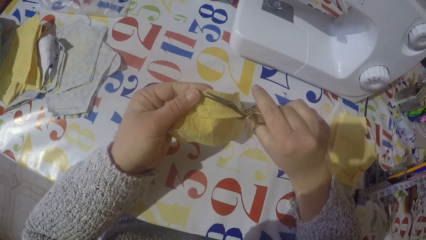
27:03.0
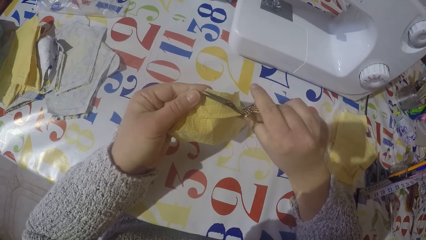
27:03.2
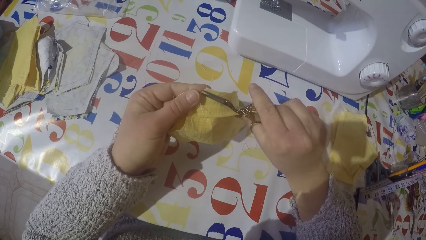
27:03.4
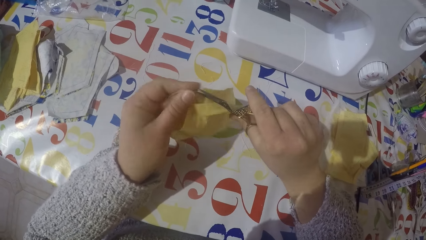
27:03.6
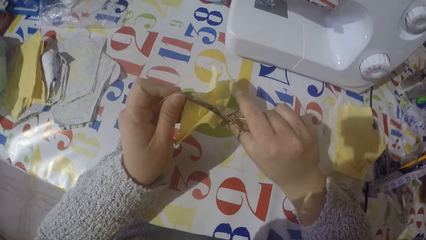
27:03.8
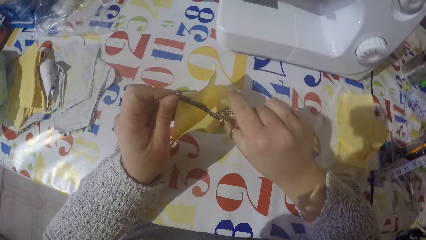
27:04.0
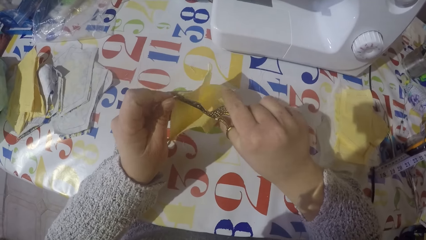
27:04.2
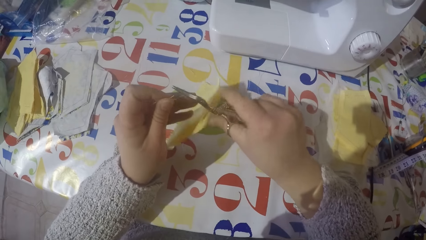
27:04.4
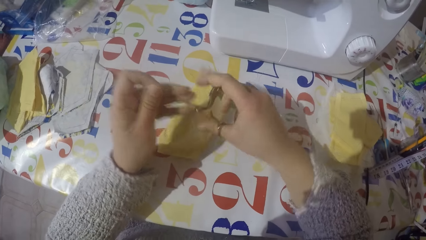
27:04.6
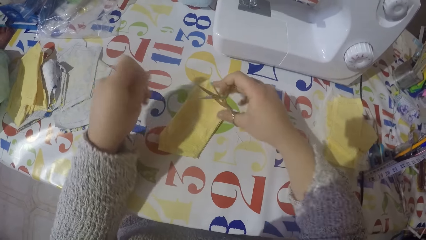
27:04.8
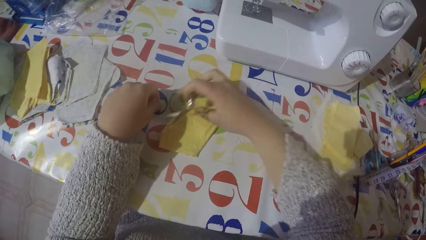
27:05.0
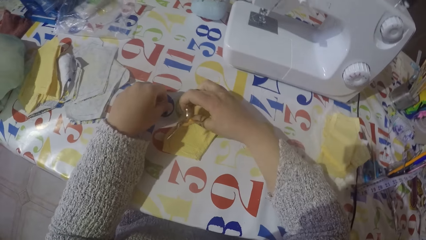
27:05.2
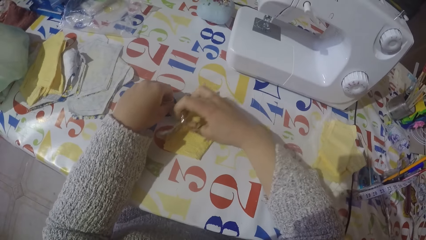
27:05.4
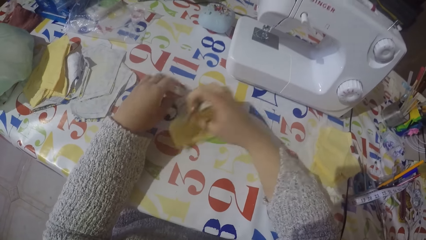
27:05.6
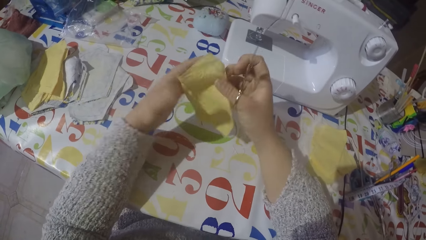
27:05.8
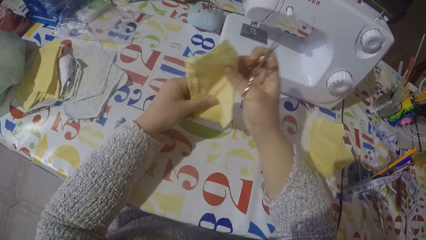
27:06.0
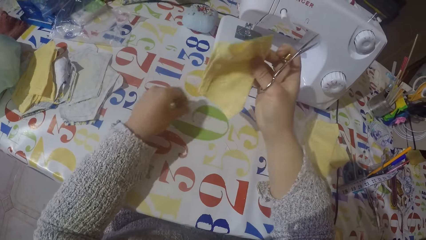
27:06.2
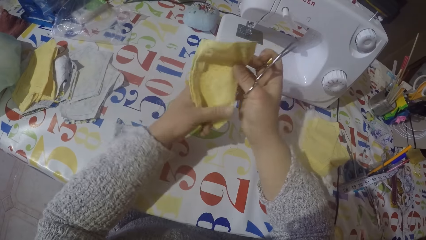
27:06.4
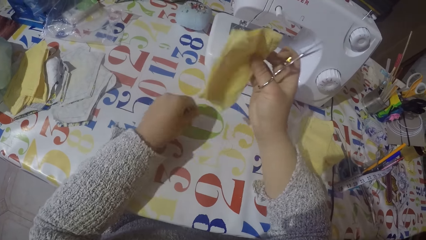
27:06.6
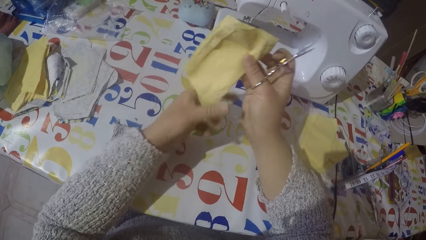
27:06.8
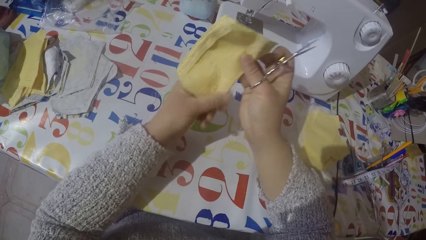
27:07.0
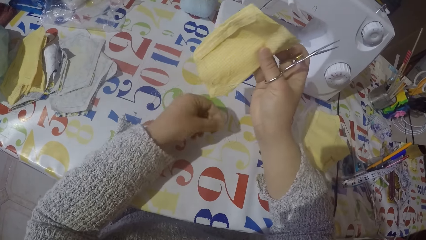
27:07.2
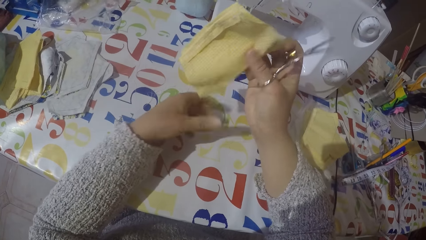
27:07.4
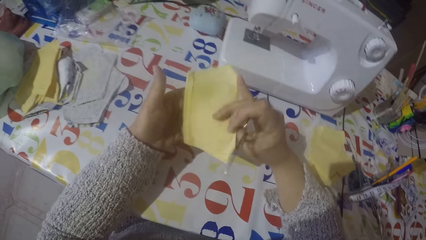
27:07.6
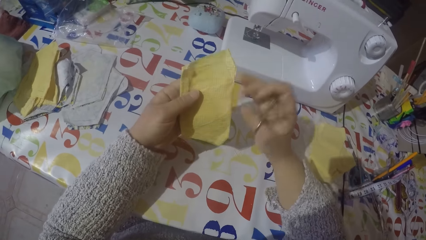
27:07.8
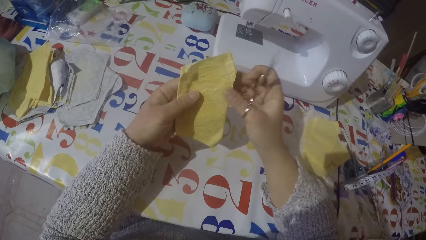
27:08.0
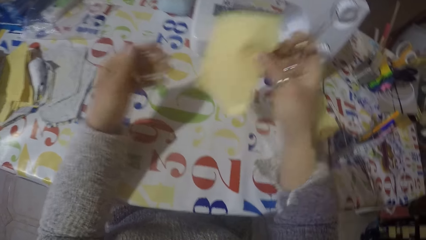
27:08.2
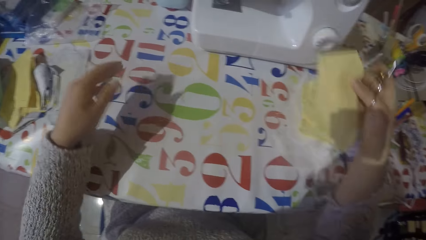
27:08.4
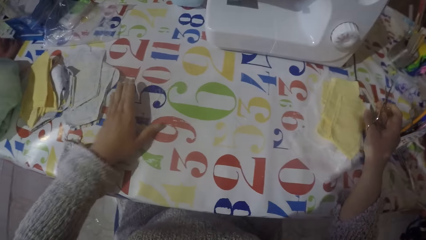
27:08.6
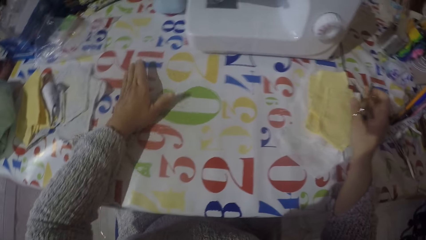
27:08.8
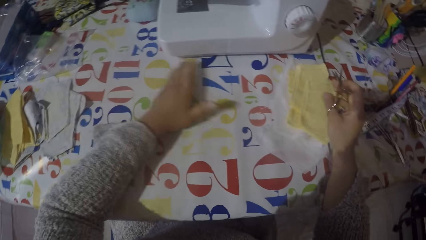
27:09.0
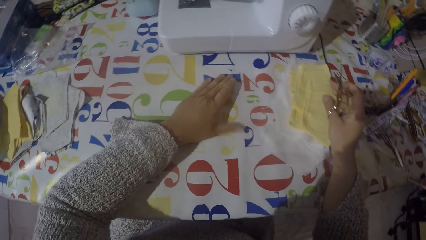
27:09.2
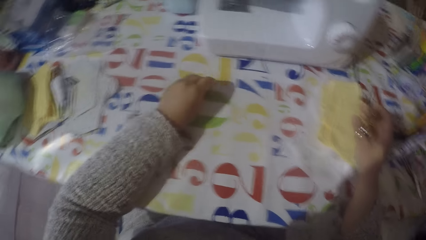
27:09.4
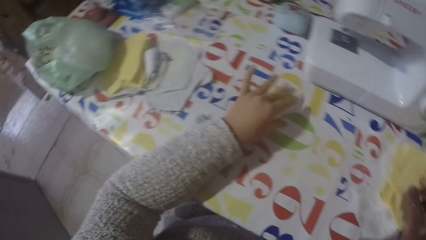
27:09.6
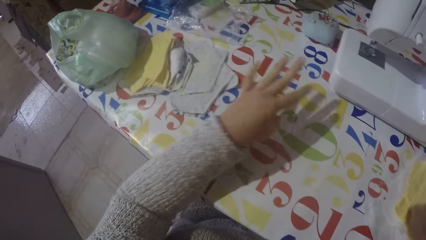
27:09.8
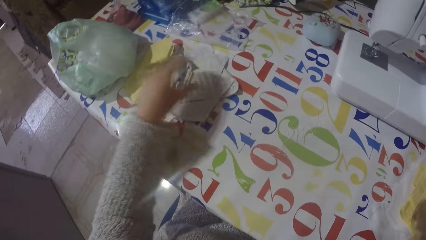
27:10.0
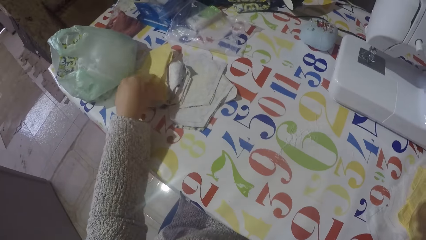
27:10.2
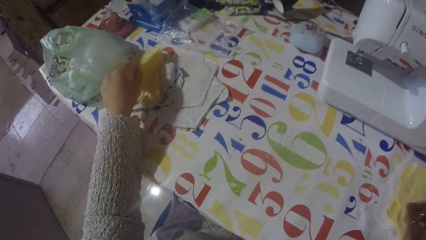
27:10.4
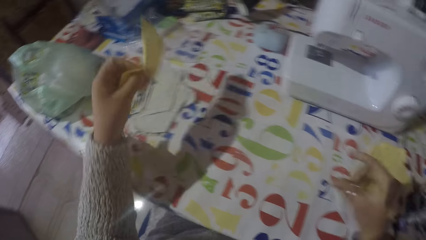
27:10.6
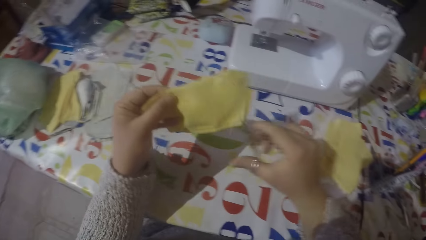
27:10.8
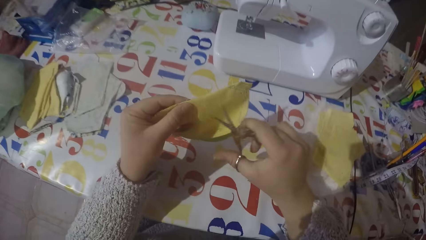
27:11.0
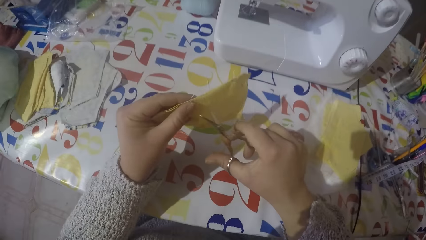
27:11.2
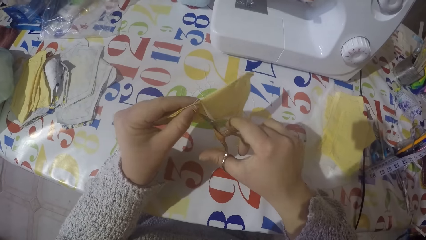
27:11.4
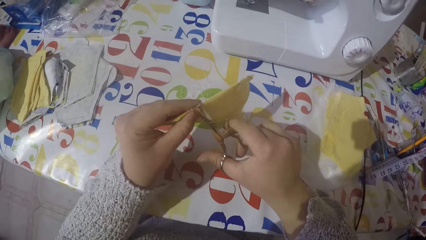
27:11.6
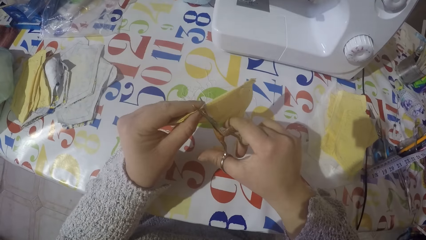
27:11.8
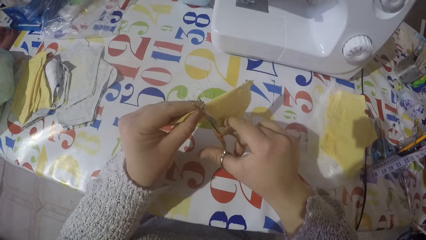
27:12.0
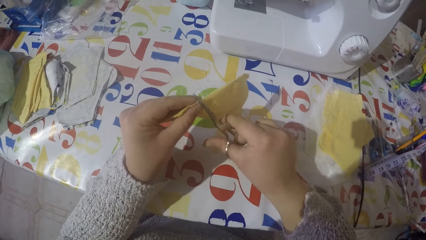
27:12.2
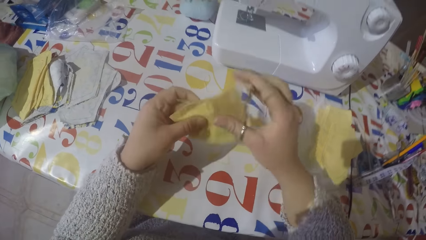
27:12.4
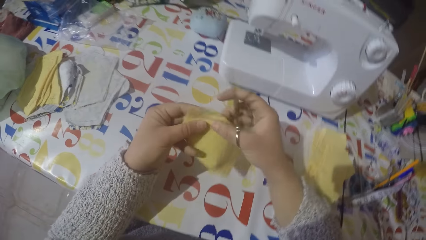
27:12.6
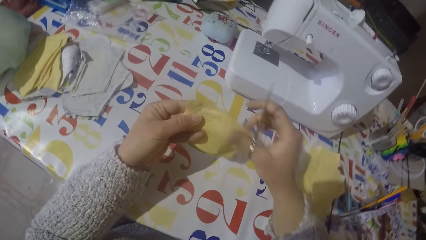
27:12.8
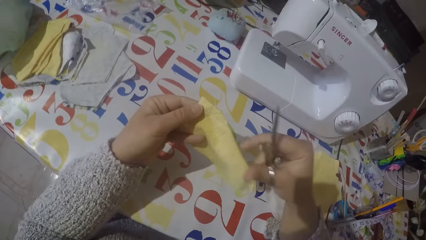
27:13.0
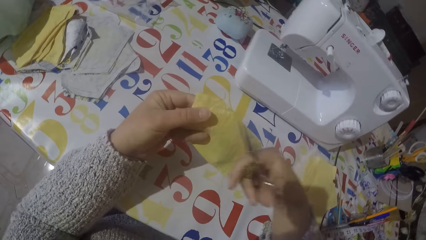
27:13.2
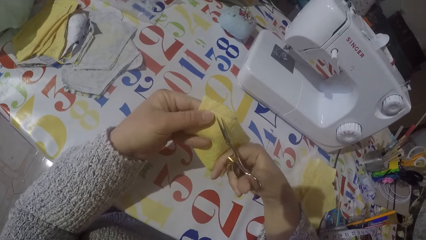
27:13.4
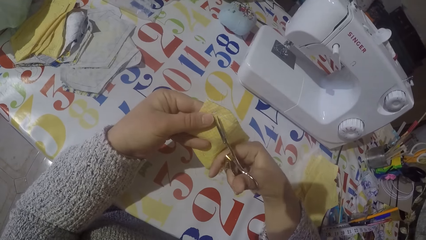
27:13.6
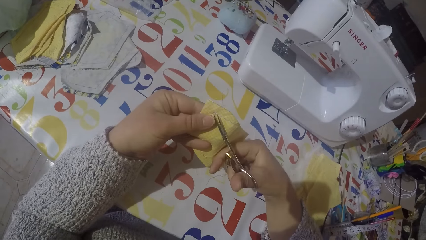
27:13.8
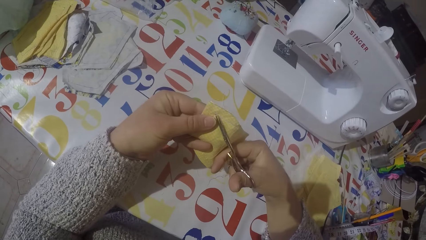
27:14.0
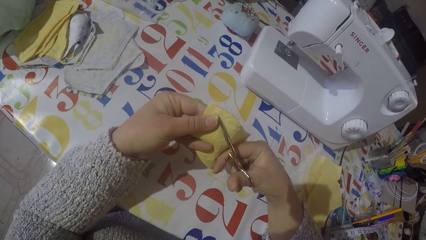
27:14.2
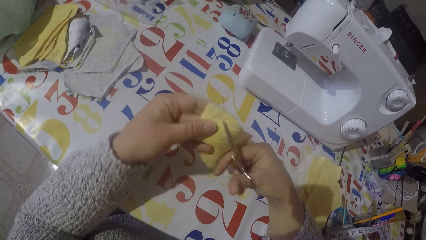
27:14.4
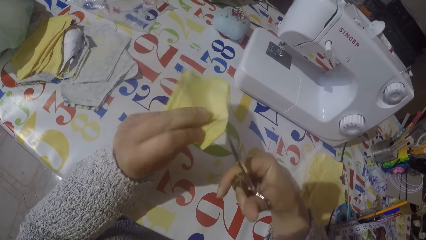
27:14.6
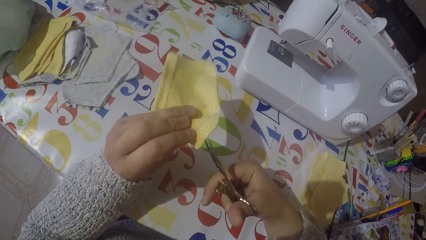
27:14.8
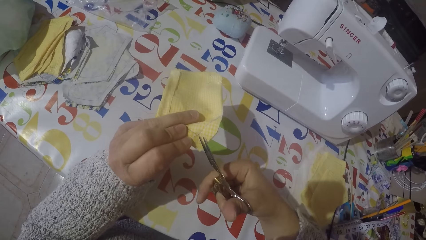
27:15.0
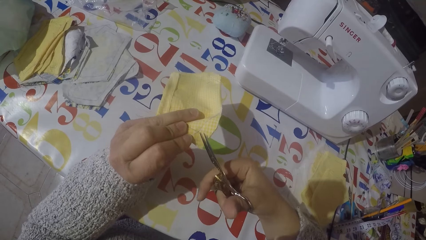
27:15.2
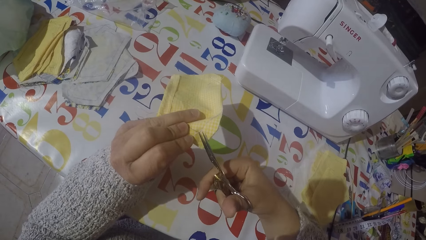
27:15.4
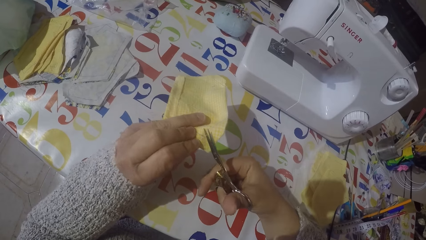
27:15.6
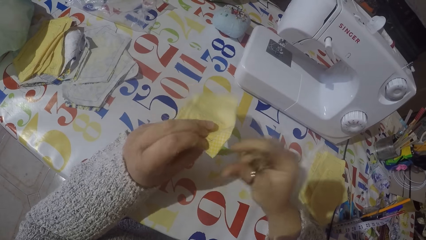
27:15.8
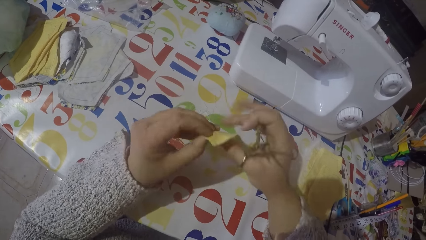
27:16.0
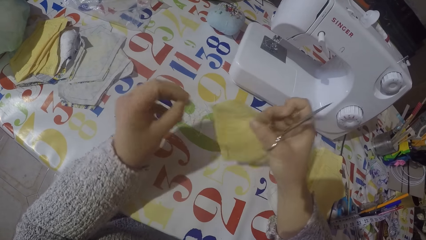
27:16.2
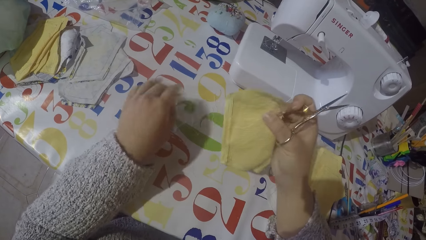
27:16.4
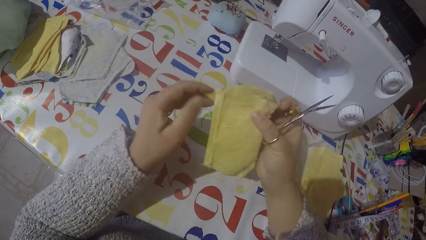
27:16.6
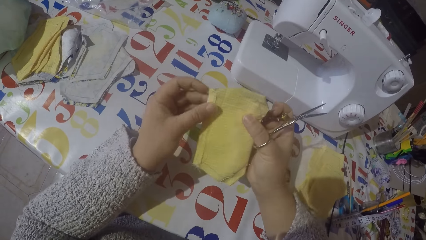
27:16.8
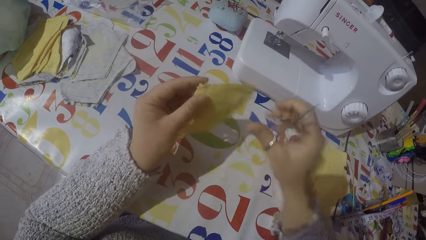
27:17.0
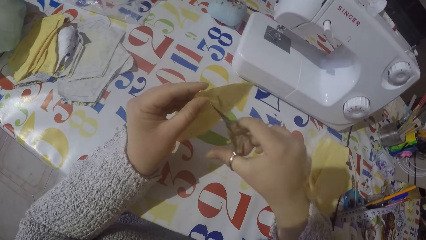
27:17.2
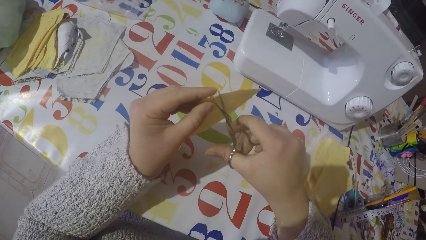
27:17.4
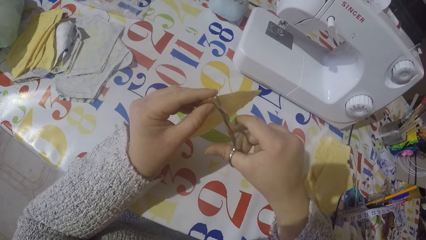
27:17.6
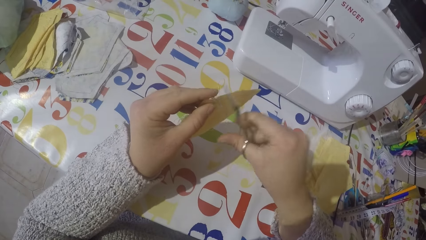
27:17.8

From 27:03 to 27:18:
The camera wearer picks up a piece of cloth from the table with his right hand. He removes the thread with his left hand. He drops the piece of cloth with the rest on the table with his left hand. He gathers the sewing threads on the table. He moves the thread on the table with his left hand. He picks up another piece of cloth with his left hand. He cuts the thread in the piece of cloth using scissors.
